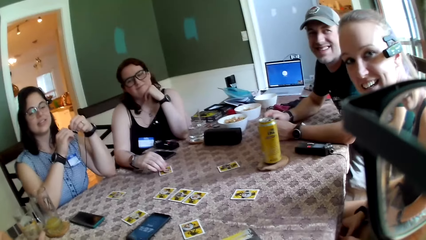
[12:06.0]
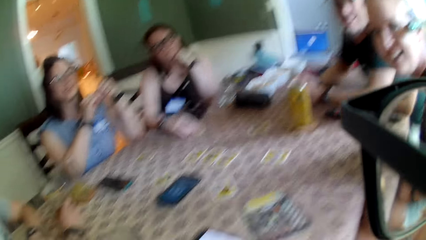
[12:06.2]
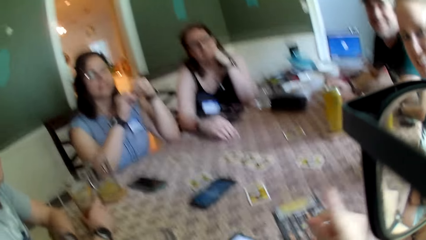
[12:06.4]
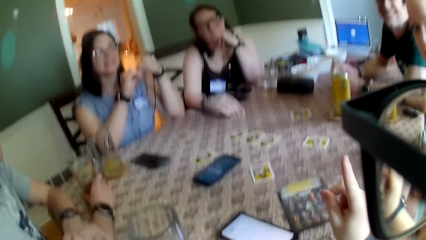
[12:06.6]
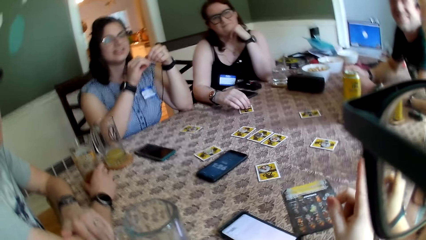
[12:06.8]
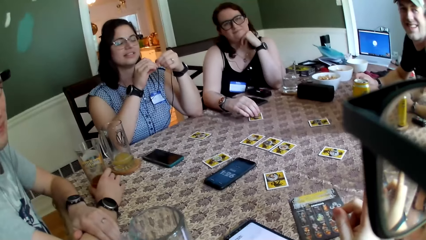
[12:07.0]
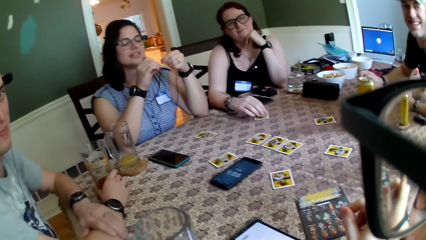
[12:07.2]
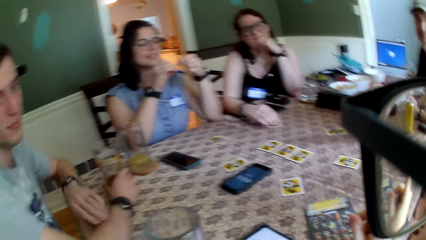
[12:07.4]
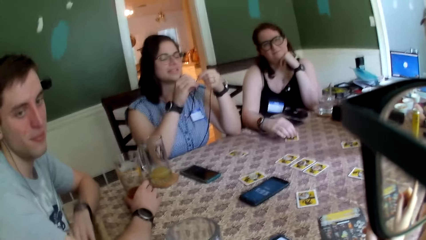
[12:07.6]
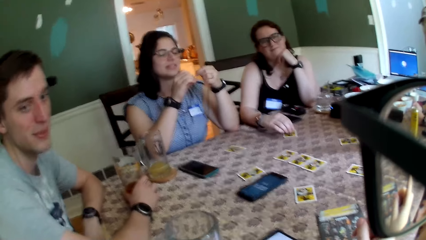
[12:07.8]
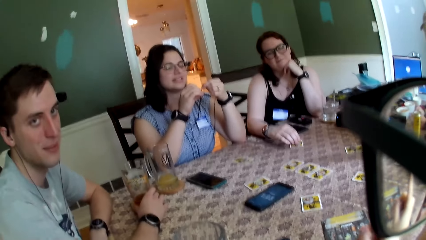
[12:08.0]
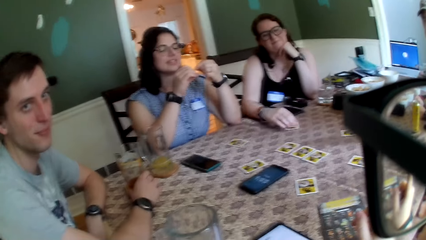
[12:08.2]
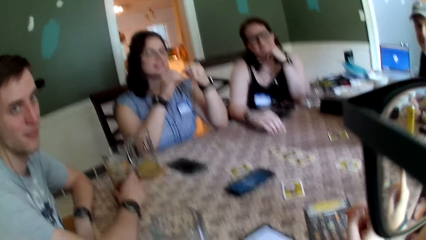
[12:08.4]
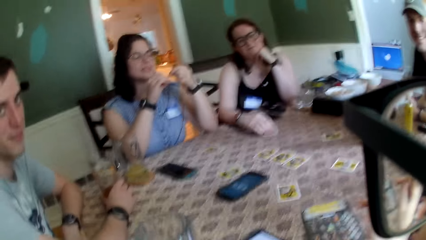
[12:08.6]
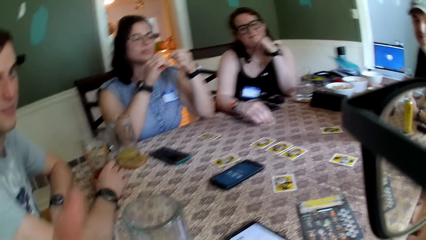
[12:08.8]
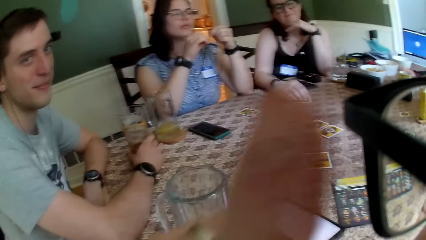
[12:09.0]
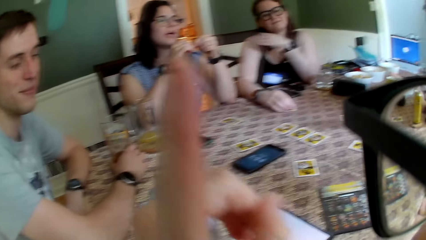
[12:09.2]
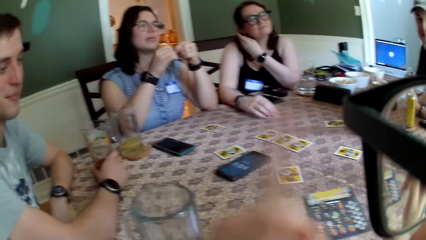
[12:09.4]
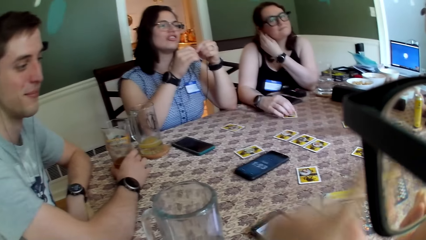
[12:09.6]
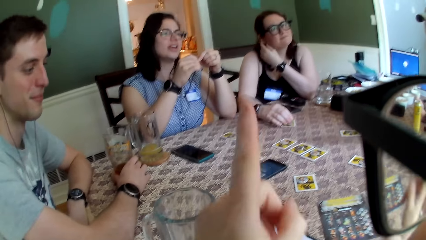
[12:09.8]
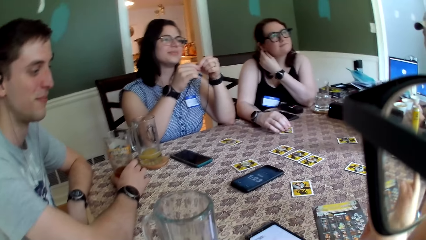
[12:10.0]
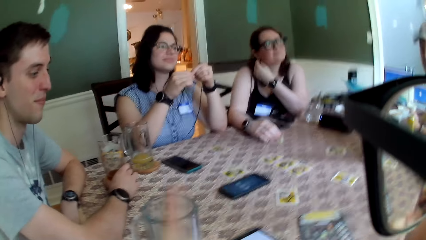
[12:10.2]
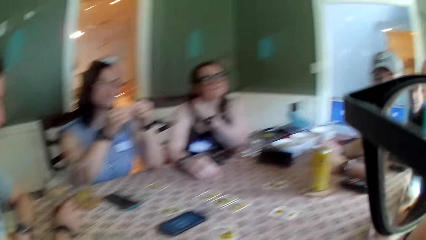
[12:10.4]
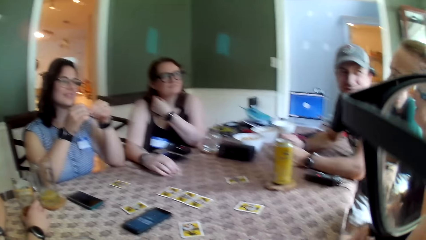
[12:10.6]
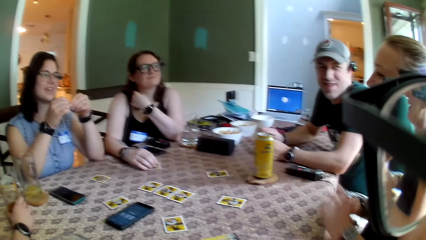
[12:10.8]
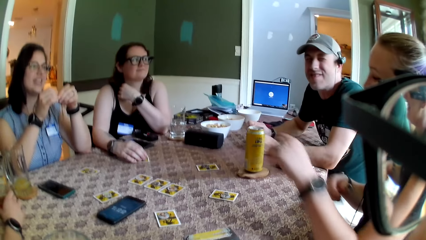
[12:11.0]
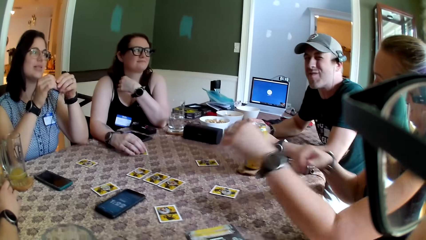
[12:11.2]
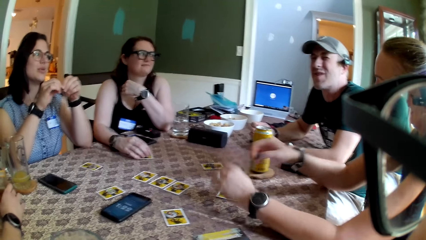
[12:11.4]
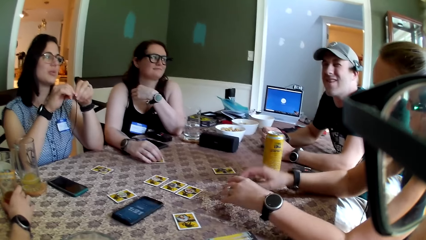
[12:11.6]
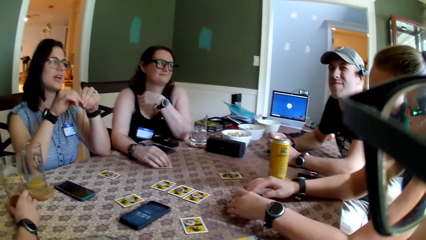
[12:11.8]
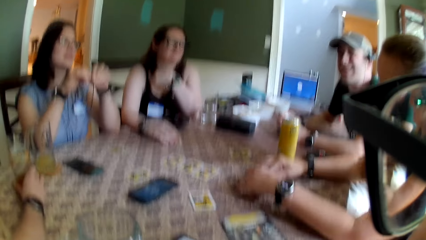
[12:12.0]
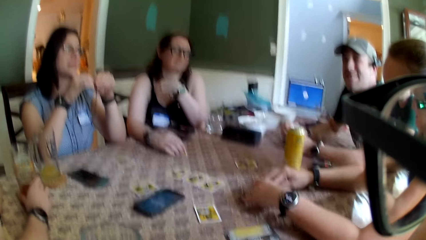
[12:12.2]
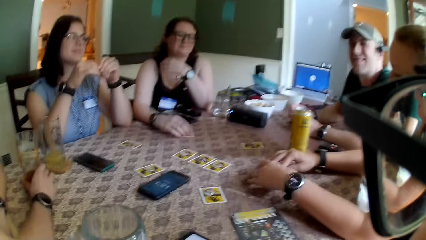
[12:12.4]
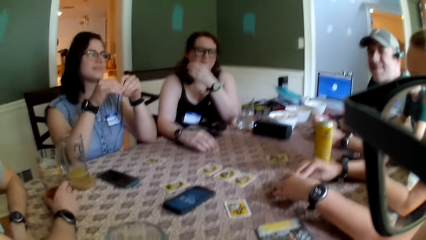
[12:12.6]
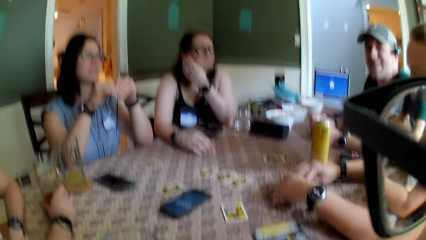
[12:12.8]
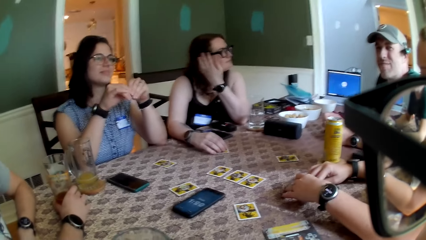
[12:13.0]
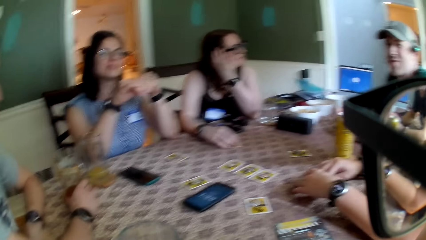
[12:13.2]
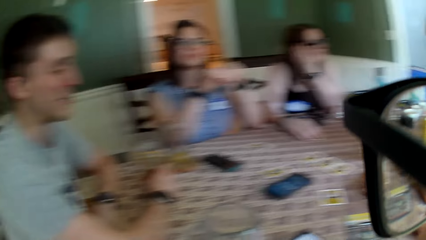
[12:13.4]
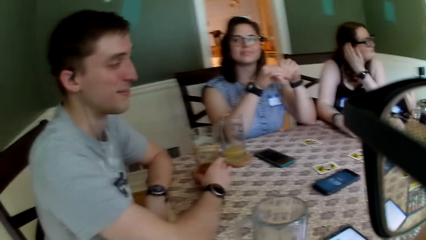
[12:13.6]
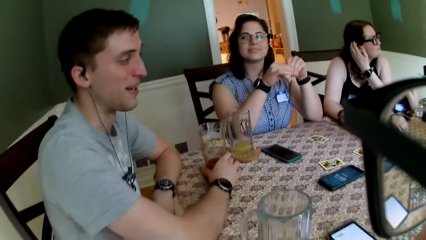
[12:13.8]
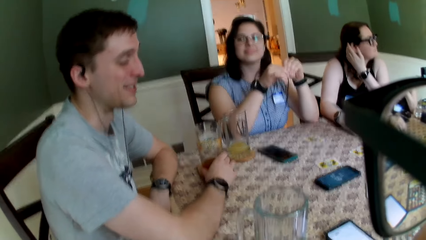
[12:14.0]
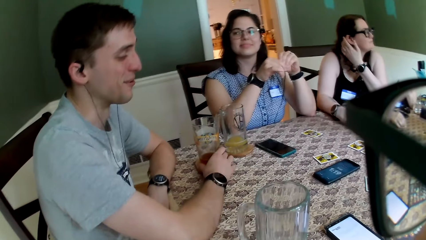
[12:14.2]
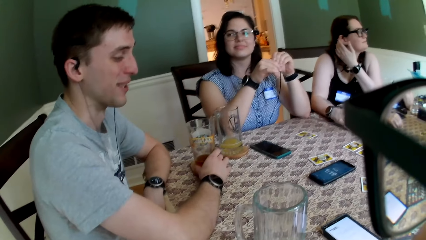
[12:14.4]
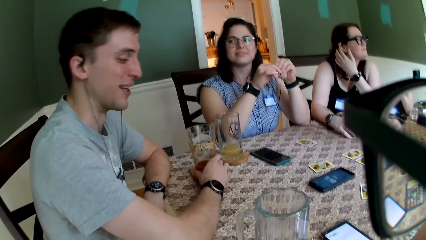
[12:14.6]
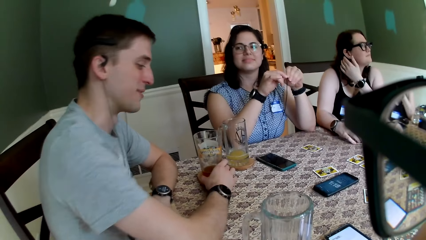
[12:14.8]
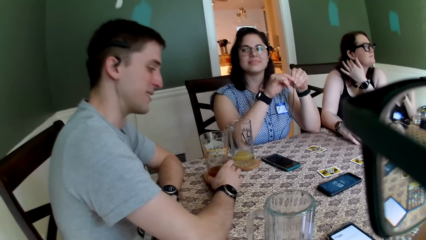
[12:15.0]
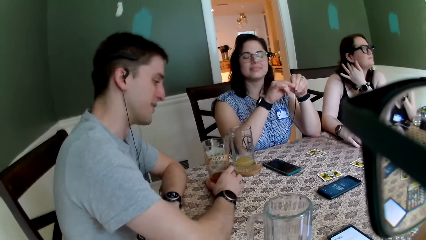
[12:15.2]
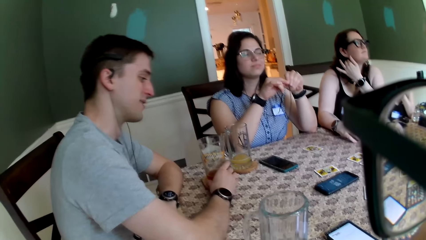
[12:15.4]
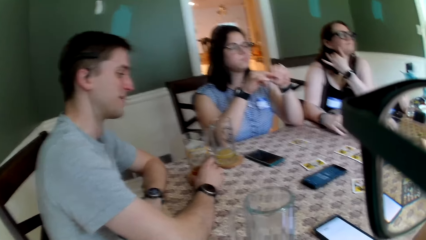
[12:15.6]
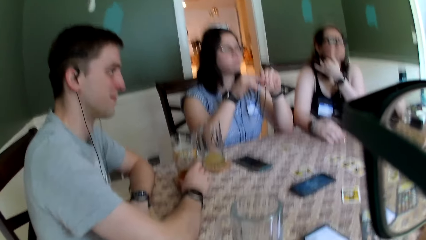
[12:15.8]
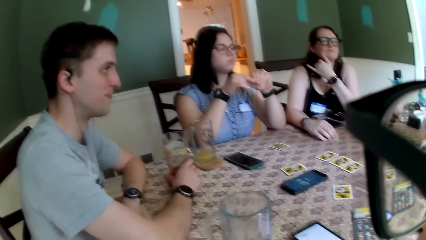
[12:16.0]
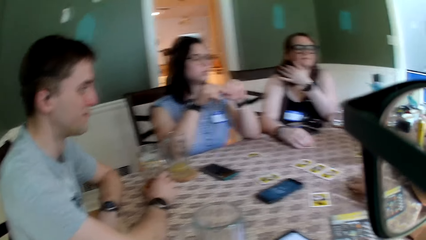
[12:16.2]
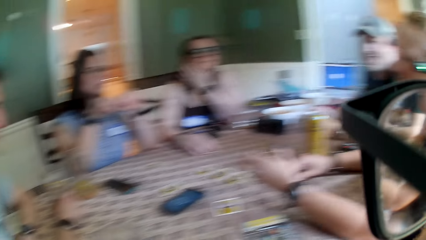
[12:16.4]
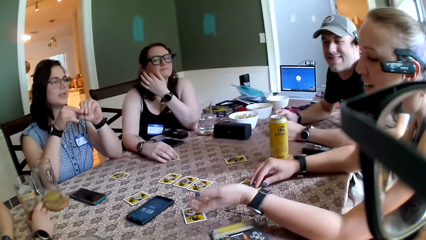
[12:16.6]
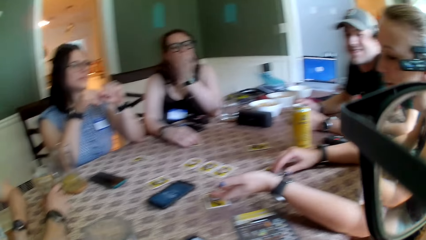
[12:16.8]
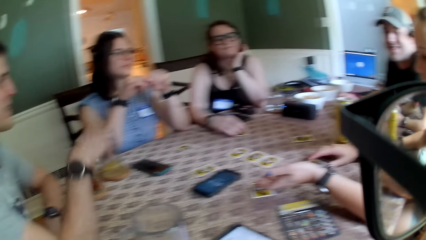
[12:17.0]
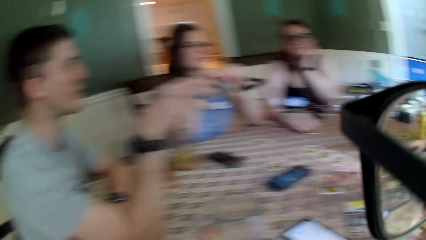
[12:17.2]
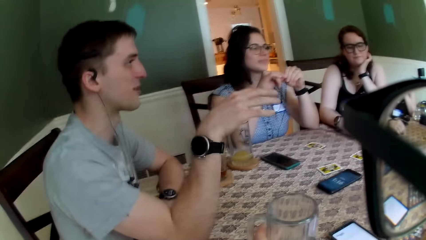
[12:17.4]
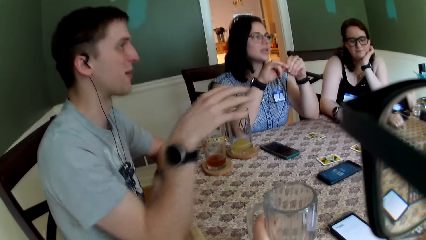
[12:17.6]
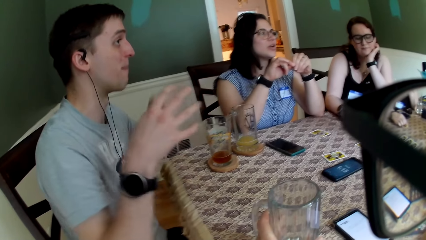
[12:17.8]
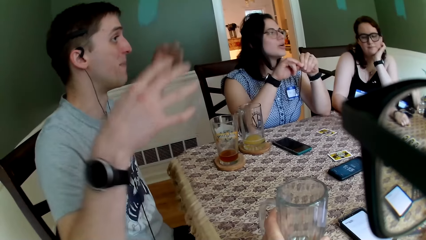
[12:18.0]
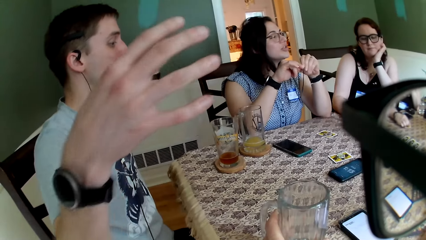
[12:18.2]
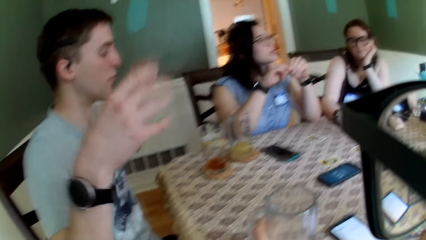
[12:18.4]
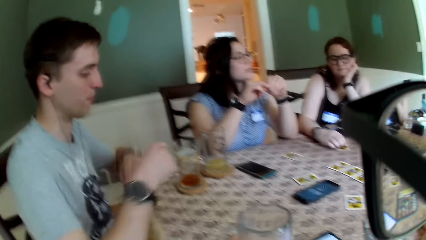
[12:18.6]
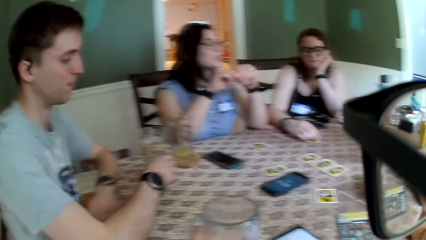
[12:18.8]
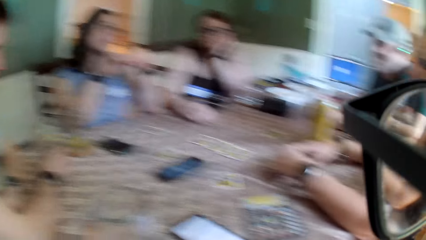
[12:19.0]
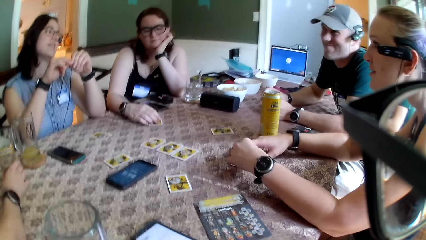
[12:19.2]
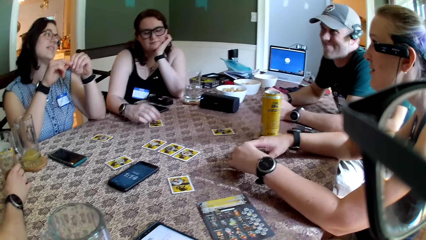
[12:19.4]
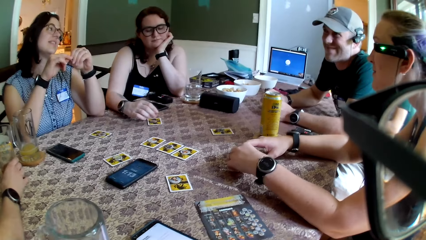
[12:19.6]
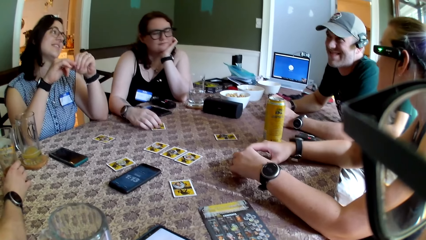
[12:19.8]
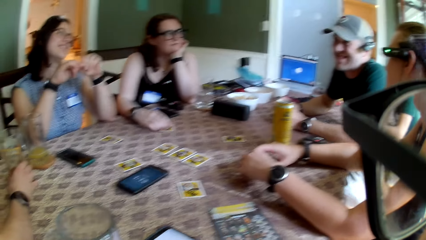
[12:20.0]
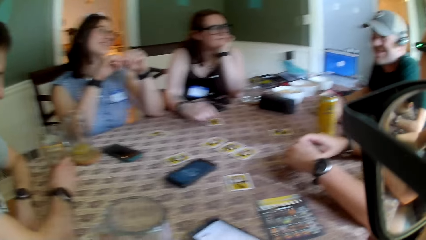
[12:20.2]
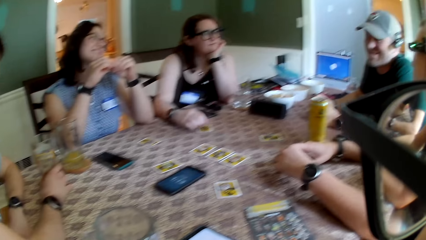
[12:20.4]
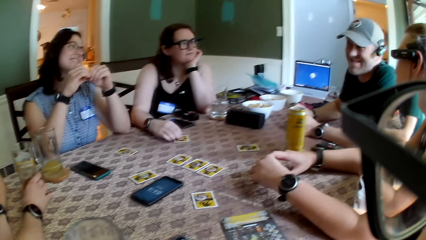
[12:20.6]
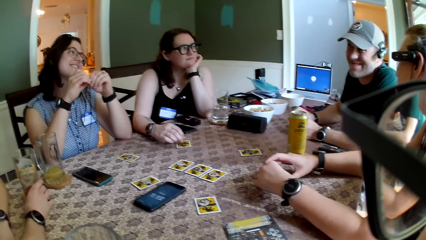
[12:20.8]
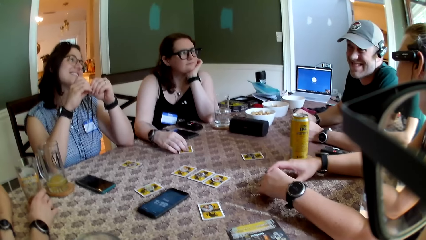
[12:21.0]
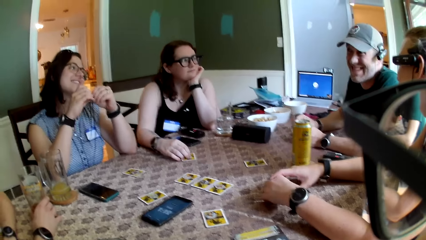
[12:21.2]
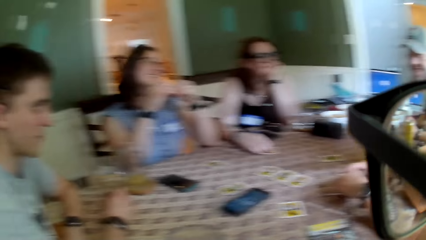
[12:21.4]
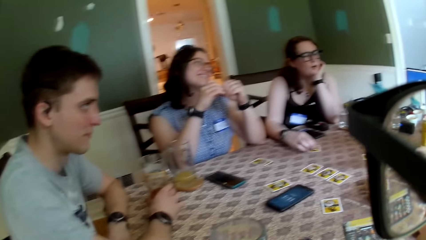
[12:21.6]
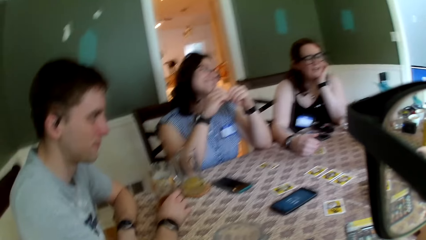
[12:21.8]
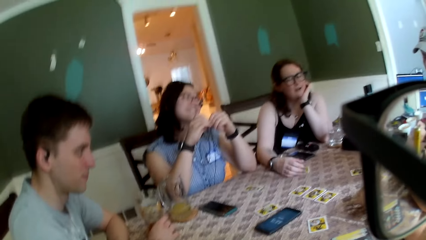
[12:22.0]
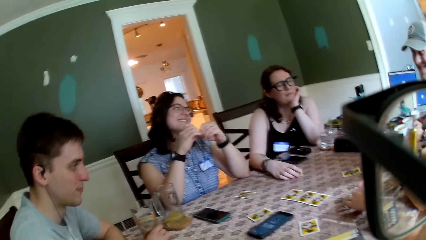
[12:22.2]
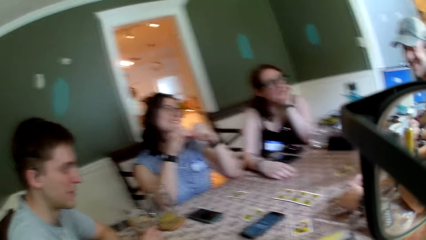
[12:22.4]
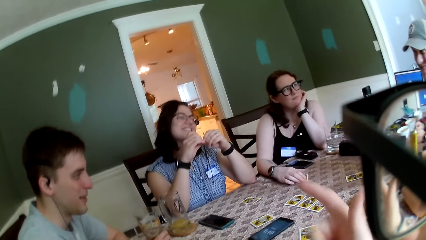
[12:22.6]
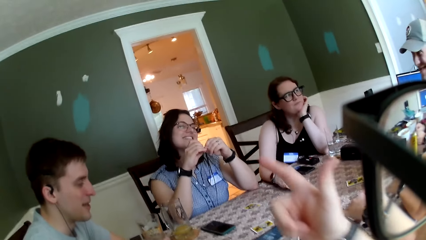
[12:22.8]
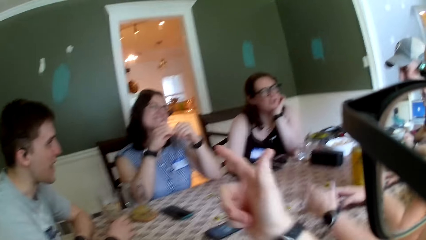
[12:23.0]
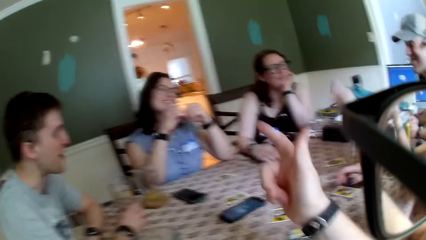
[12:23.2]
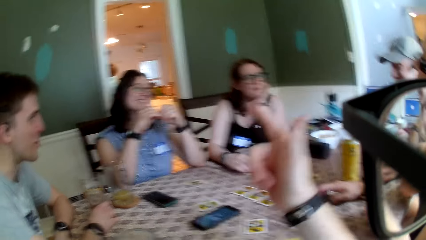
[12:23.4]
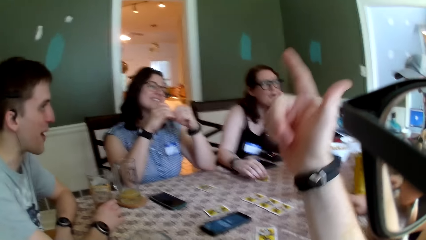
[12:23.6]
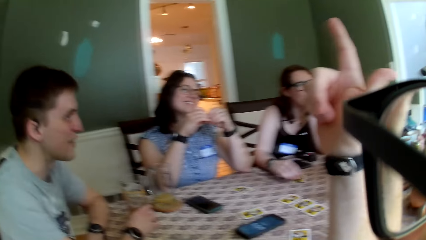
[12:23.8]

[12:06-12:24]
The camera wearer gesticulates with both hands. A woman converses with the camera wearer and other people. The camera wearer lowers his hands on the table. Another woman puts her hands on the card on the table. A man converses with the camera wearer and other people. The second woman converses with the man. The second woman gesticulates with her left hand. The man gesticulates with his right hand. The man gesticulates with both hands. The first woman converses with another man. The first man lowers his hands on the table. The second woman toggles the card on the table with her hands. The other man converses with the first woman. A third woman converses with the other man. The camera wearer gesticulates with his right hand. The second woman gesticulates with her left hand.
